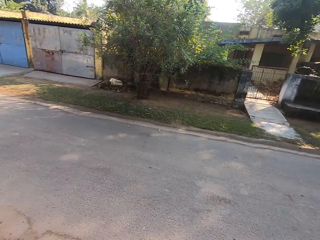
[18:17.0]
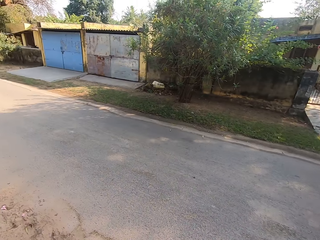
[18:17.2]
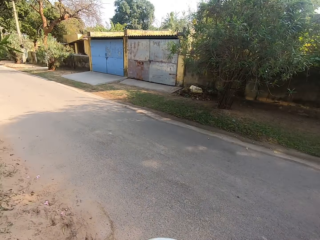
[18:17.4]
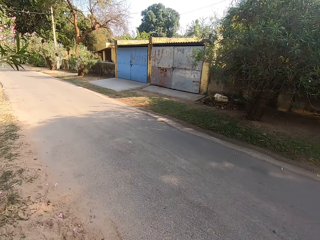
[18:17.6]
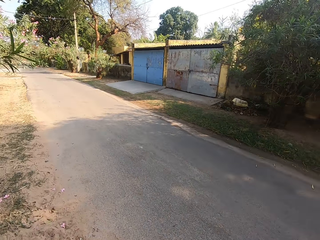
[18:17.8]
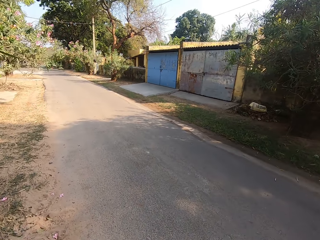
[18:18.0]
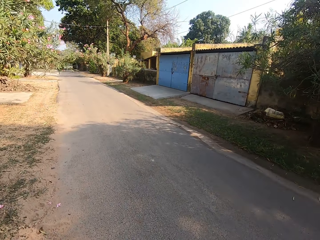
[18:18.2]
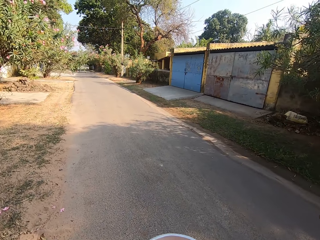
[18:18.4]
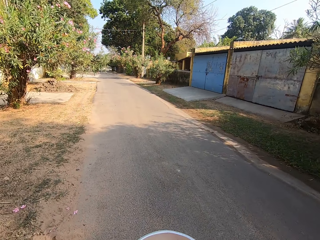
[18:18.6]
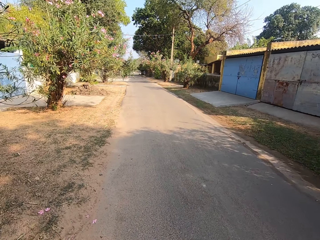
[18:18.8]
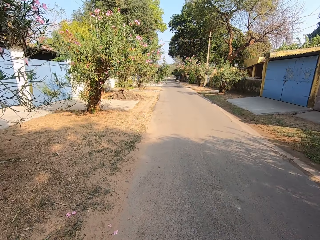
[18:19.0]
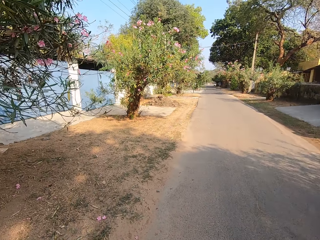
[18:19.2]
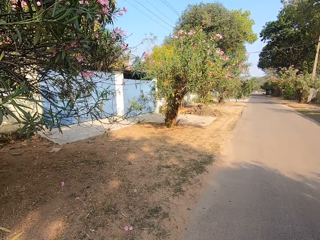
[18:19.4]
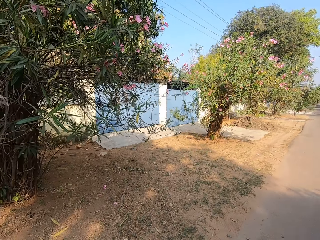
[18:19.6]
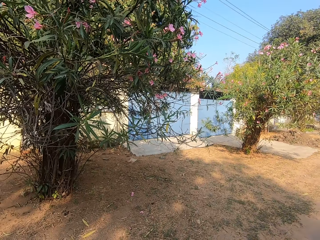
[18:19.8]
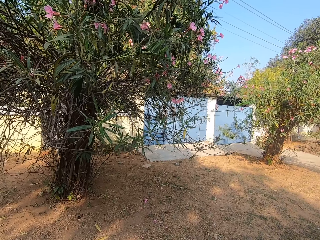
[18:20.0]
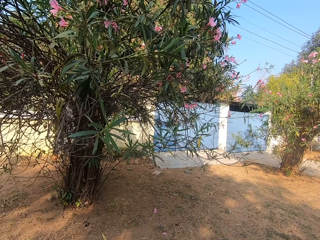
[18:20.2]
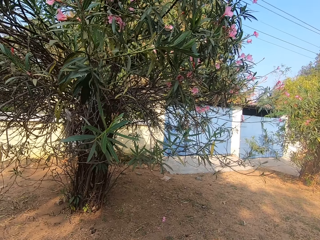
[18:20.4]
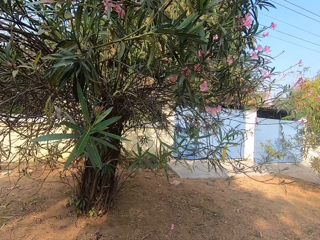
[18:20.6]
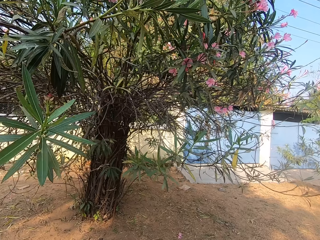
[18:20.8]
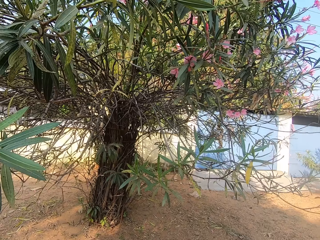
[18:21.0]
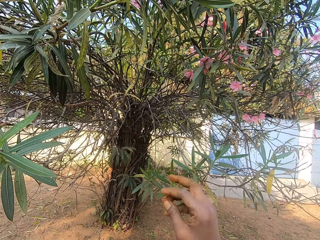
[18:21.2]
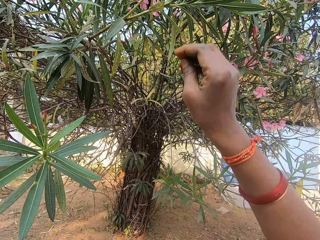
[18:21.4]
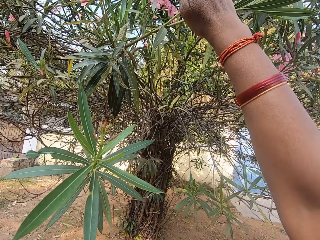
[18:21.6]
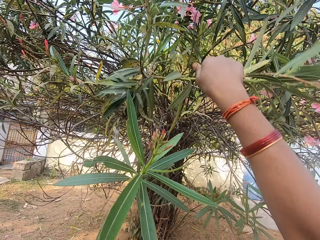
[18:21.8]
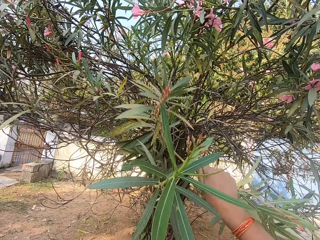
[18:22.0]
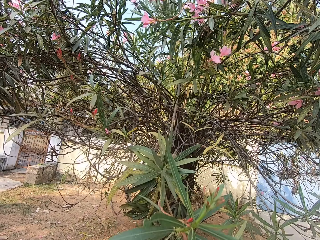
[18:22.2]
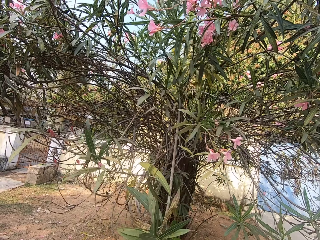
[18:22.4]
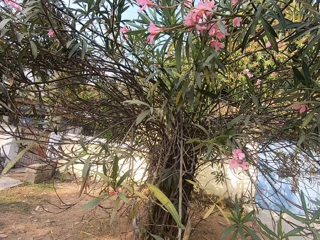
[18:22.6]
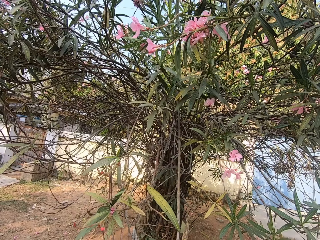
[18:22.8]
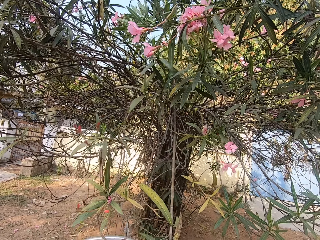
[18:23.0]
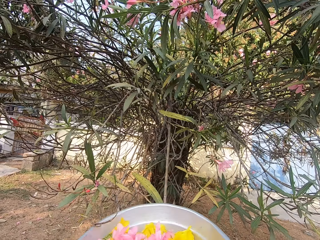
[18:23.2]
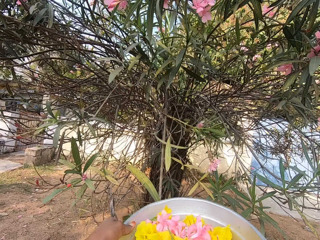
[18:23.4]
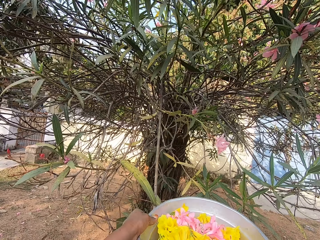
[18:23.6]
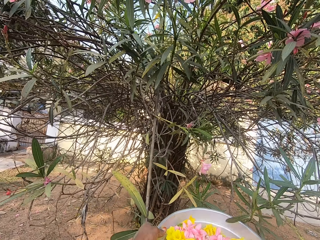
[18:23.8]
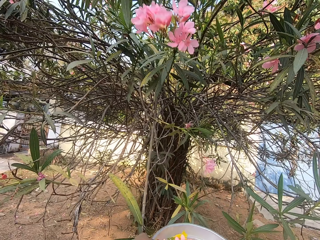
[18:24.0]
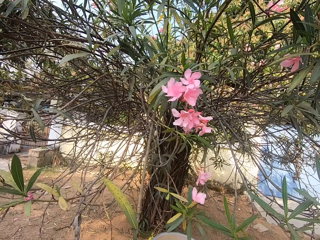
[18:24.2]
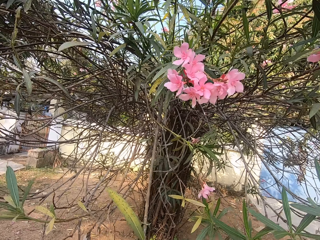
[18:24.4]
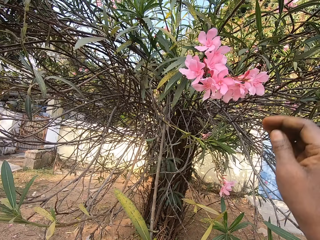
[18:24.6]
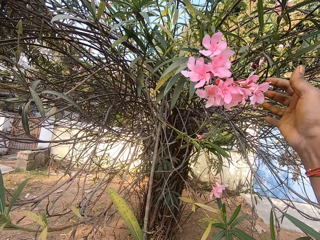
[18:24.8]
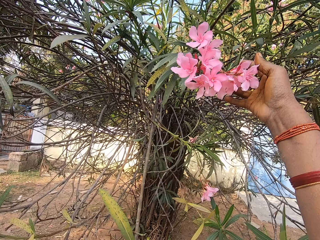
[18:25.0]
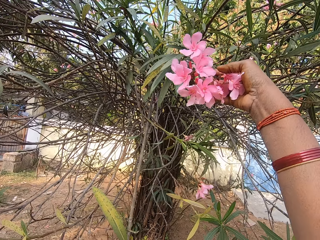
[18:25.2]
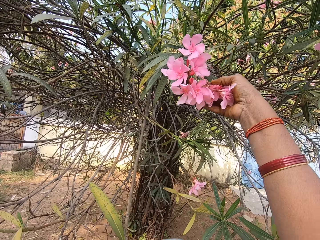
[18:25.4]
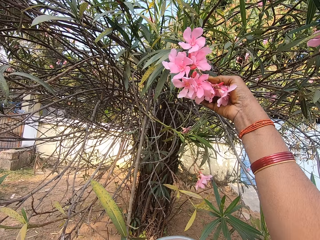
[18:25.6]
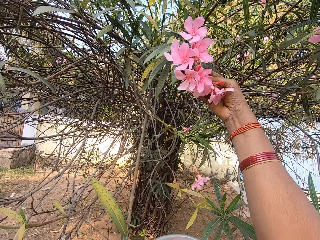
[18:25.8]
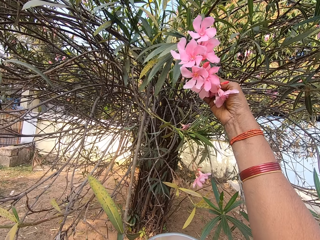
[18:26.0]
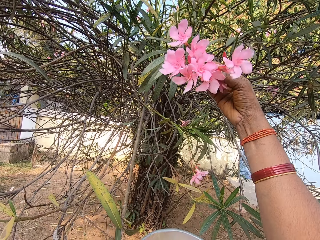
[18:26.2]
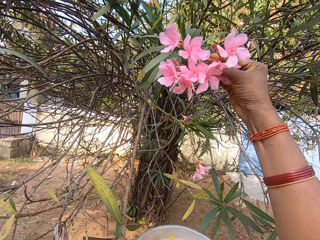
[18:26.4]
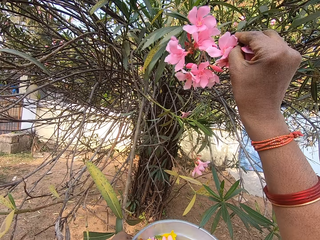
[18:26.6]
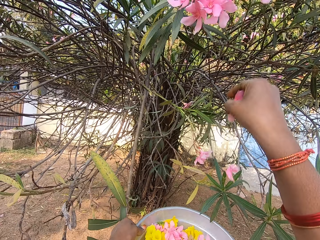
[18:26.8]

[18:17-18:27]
The camera wearer looks around the field and walks around the field. They walk towards the plant and grab the plant twig with the right hand. They pull the branches. They pick flowers on the plant with the right hand.

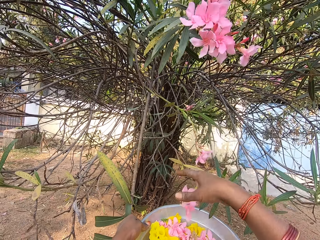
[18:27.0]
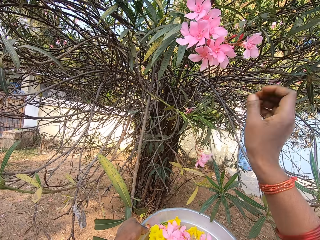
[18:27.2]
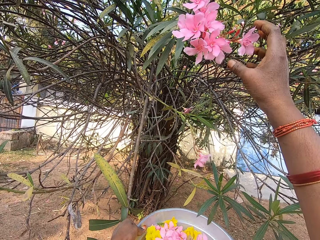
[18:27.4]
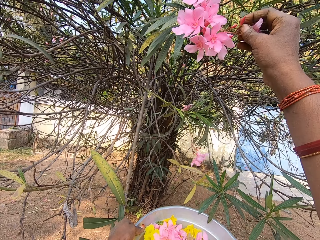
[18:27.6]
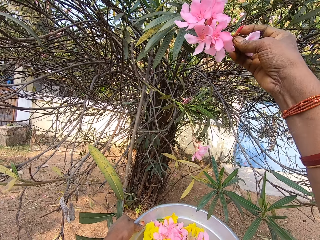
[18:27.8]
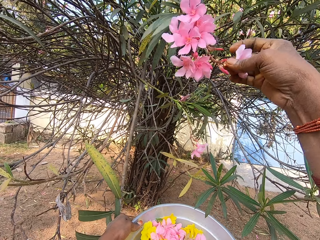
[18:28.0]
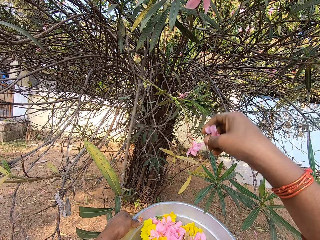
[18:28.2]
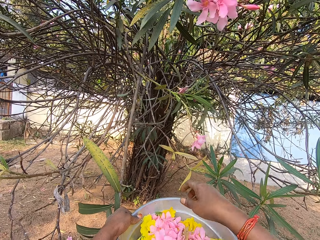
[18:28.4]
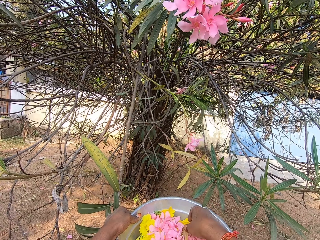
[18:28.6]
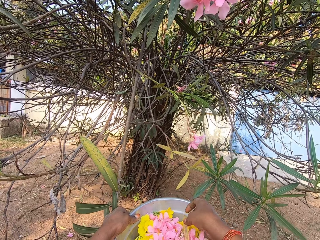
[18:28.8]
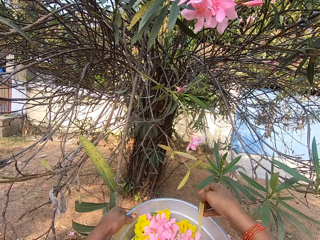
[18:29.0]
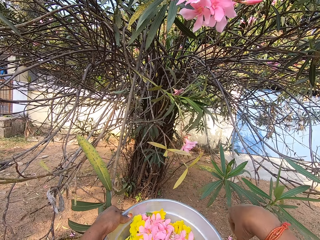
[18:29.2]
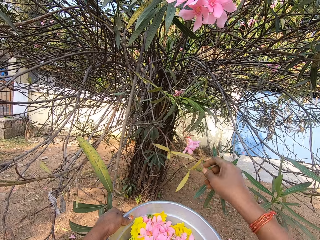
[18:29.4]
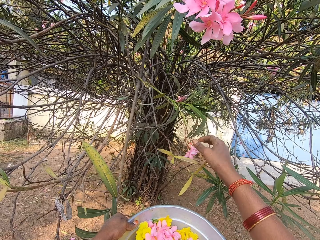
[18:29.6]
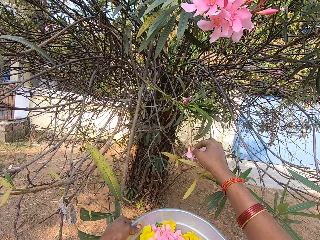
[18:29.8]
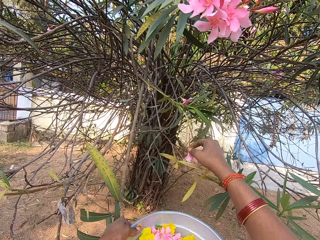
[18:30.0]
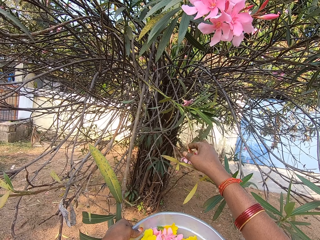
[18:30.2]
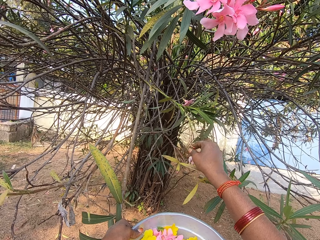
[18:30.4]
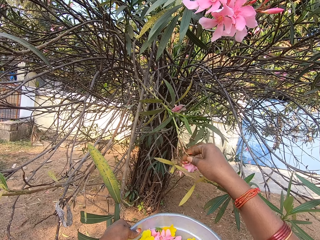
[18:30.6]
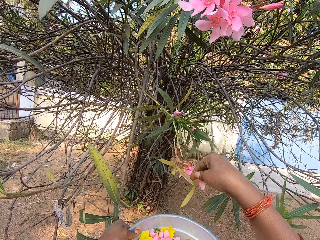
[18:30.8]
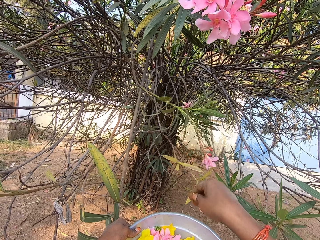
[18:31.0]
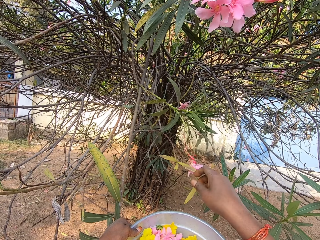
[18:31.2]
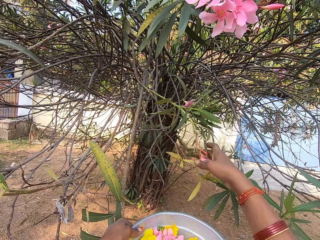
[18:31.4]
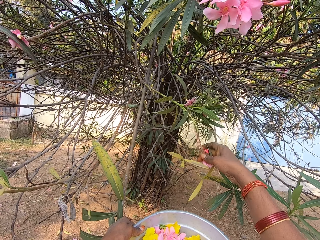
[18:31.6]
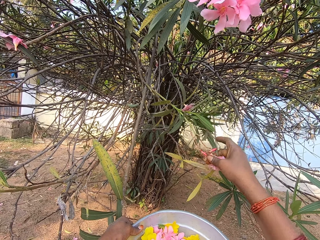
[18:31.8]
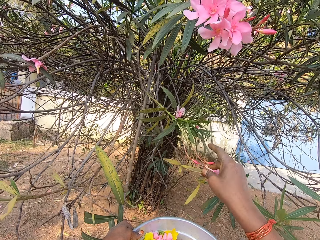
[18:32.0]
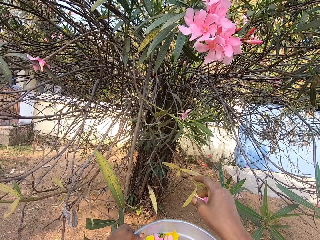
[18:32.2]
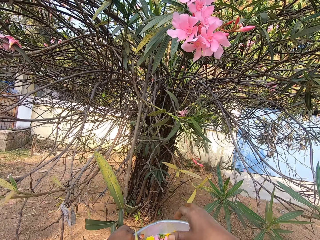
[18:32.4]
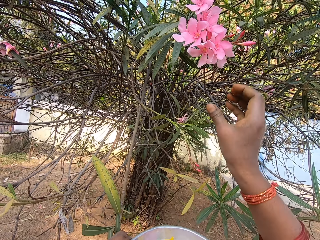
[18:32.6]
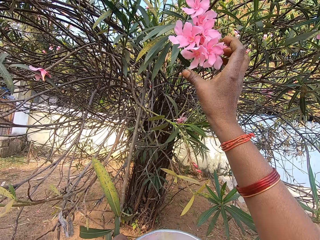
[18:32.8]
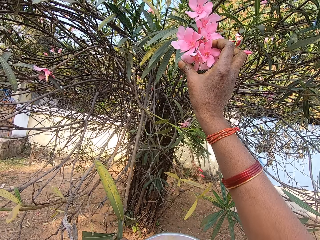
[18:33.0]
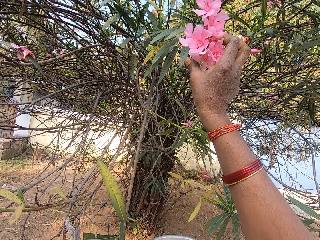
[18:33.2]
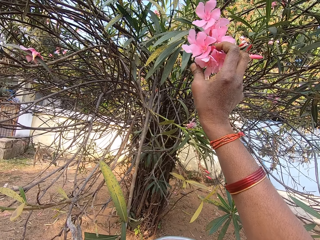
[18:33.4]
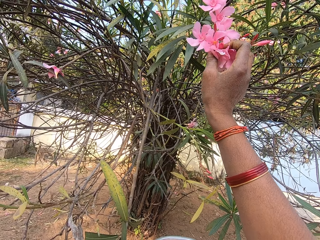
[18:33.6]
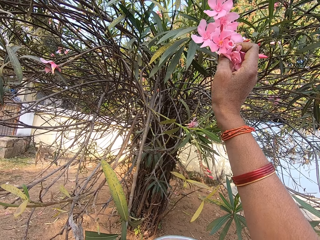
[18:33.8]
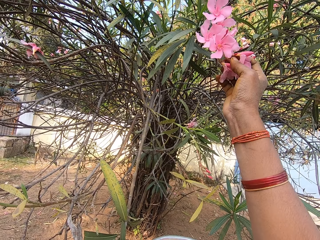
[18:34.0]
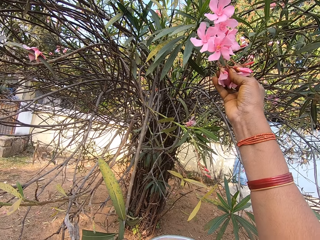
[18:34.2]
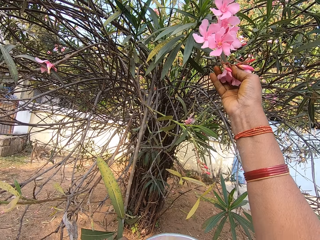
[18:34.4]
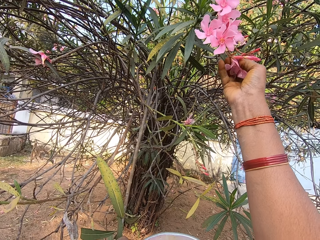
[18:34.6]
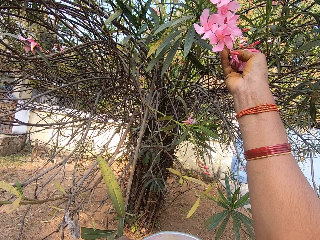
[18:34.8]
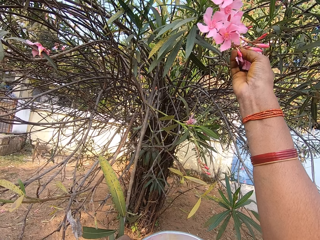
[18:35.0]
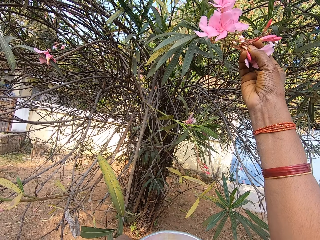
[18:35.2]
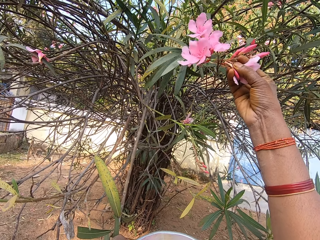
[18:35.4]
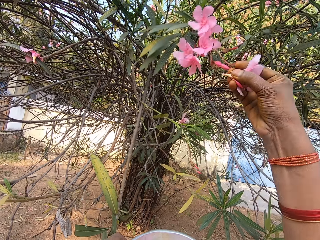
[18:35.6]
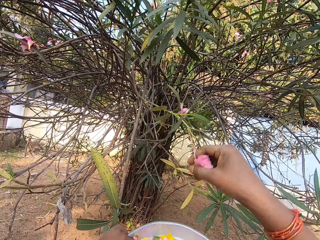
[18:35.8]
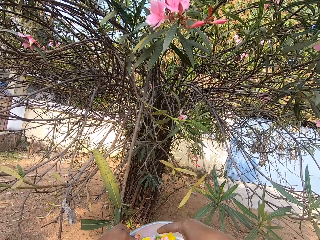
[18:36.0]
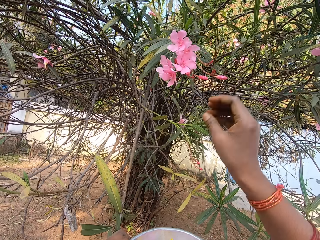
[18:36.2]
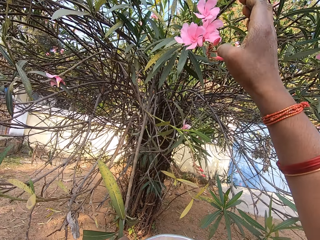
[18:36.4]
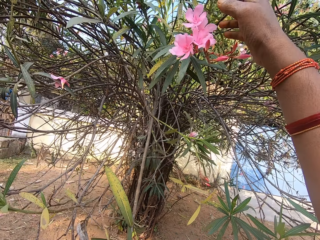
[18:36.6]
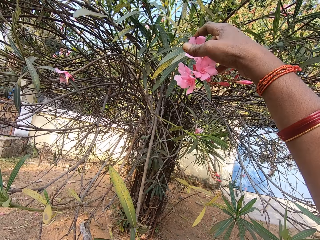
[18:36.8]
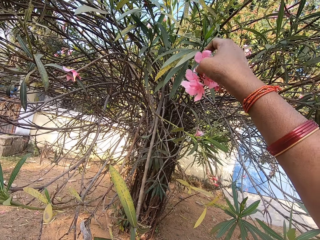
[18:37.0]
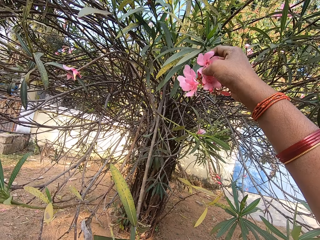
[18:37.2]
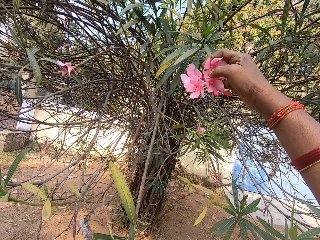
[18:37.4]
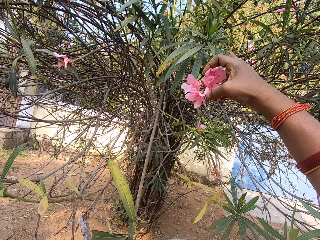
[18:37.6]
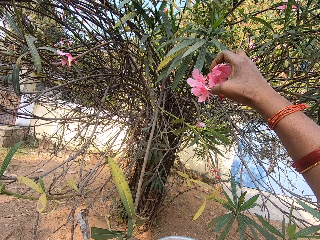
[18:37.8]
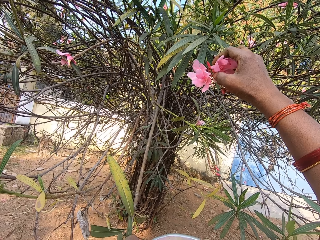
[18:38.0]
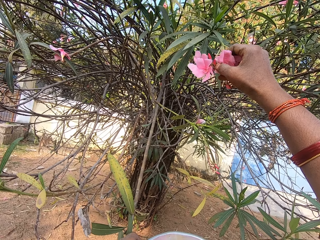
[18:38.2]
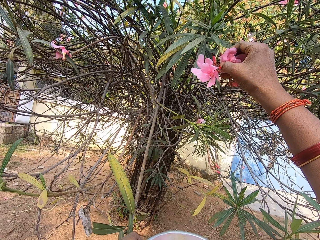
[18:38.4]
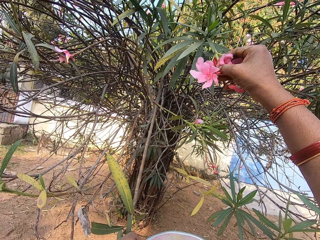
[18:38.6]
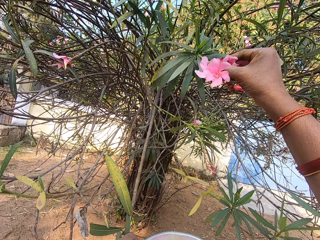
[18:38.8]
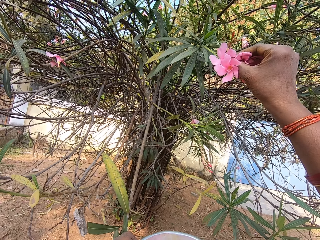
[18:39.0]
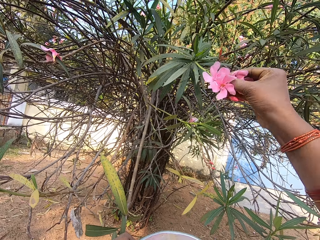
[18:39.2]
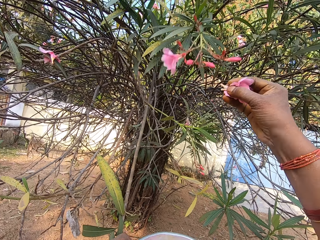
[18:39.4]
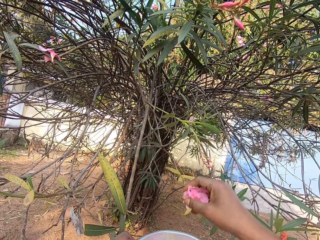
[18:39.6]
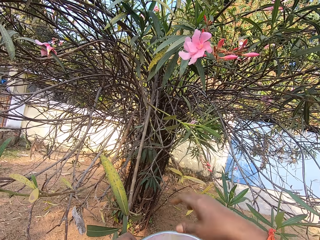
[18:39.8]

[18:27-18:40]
The camera wearer puts the flowers in a dish with the right hand. They pick flowers on the plant with the right hand. They put the flowers in the dish with the right hand. They pick flowers on the plant with the right hand. They put the flowers in the dish with the right hand. They pick flowers on the plant with the right hand. They put the flowers in the dish with the right hand. They pick flowers on the plant with the right hand. They put the flowers in the dish with the right hand. They pick flowers on the plant with the right hand.
